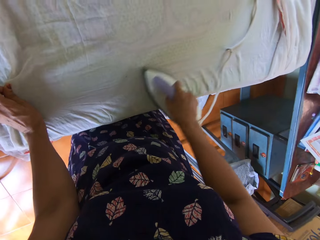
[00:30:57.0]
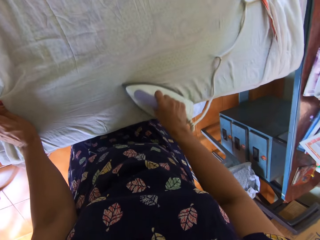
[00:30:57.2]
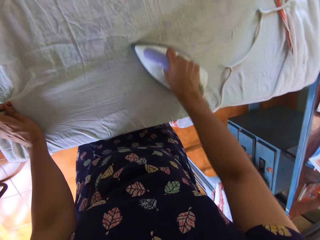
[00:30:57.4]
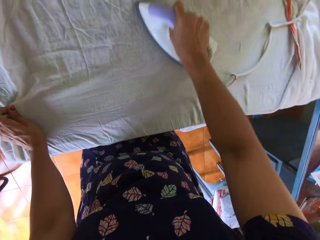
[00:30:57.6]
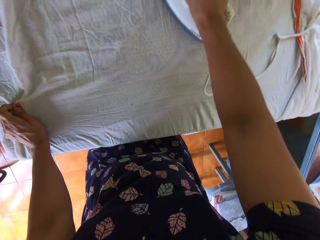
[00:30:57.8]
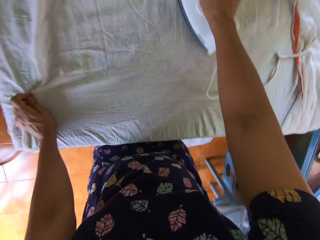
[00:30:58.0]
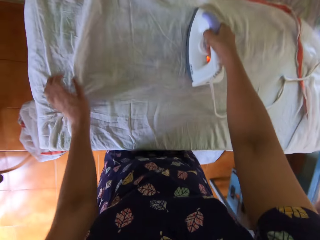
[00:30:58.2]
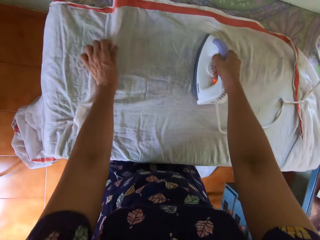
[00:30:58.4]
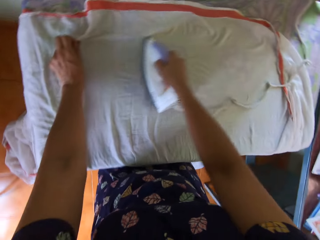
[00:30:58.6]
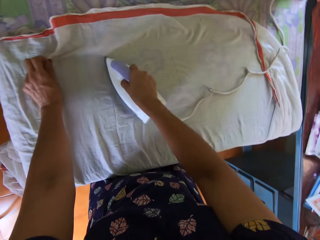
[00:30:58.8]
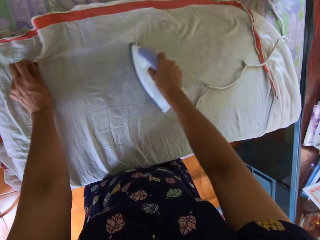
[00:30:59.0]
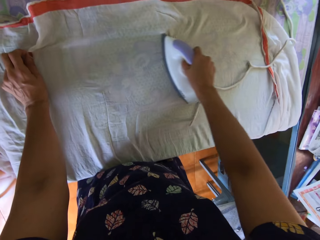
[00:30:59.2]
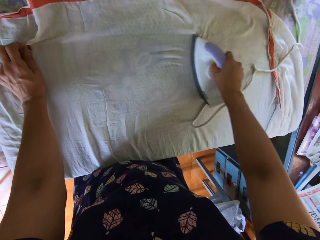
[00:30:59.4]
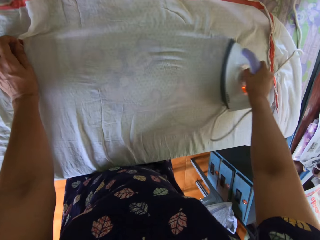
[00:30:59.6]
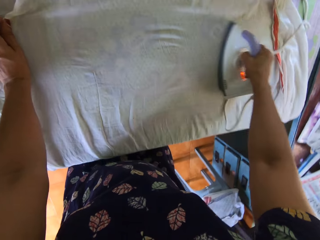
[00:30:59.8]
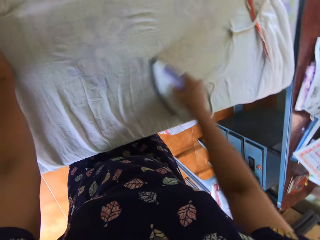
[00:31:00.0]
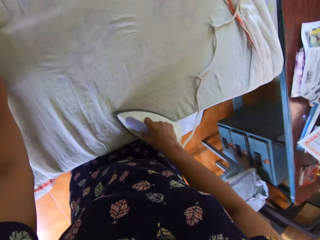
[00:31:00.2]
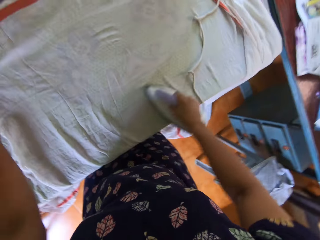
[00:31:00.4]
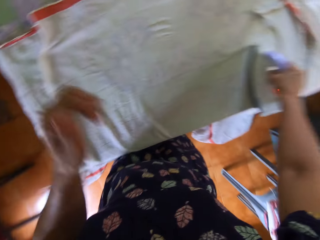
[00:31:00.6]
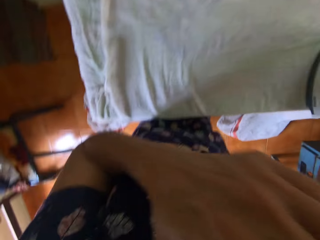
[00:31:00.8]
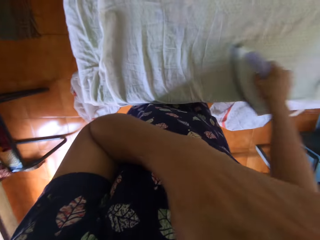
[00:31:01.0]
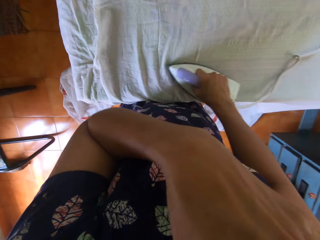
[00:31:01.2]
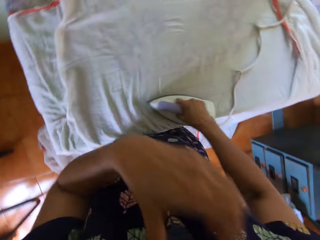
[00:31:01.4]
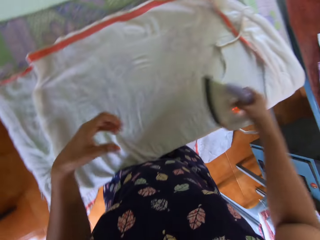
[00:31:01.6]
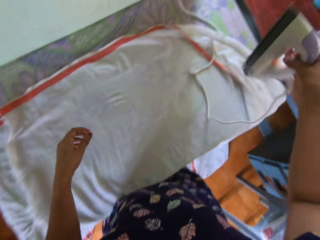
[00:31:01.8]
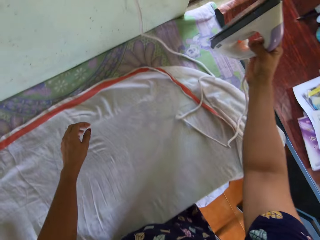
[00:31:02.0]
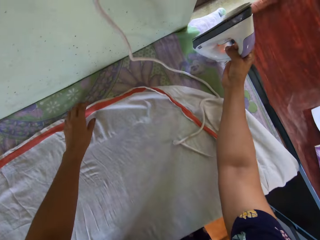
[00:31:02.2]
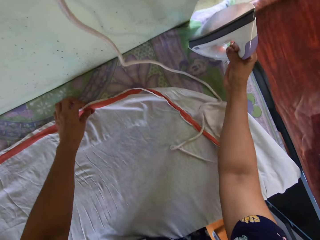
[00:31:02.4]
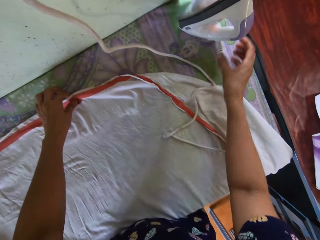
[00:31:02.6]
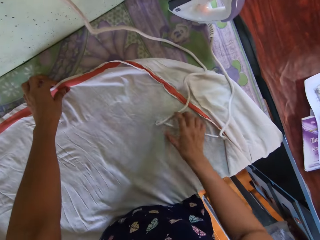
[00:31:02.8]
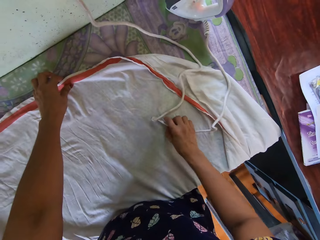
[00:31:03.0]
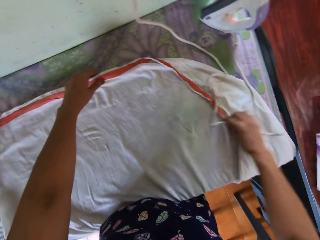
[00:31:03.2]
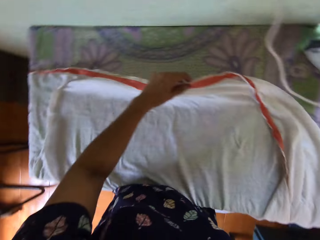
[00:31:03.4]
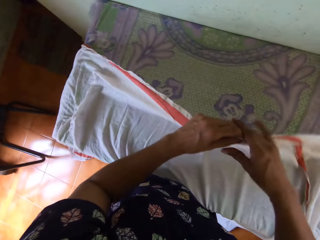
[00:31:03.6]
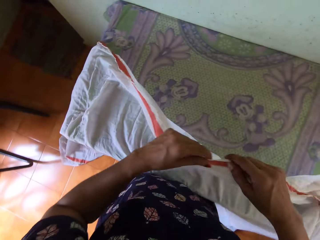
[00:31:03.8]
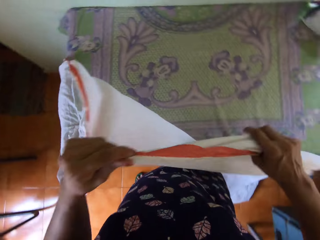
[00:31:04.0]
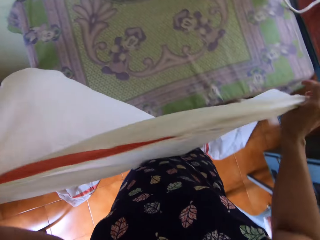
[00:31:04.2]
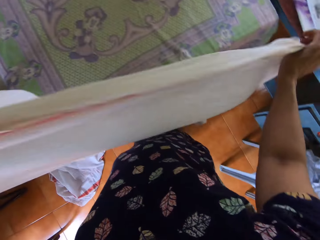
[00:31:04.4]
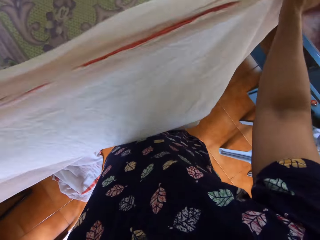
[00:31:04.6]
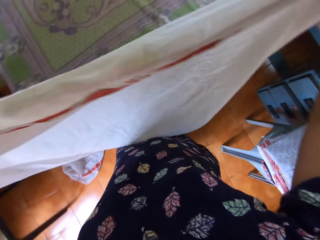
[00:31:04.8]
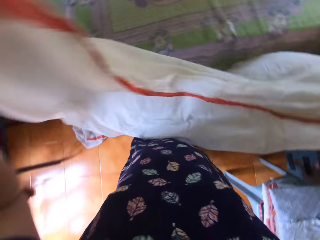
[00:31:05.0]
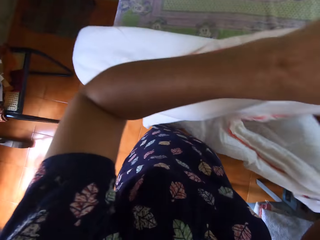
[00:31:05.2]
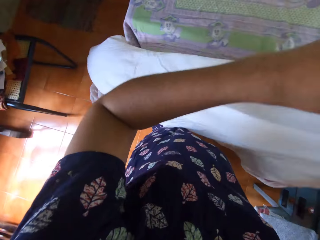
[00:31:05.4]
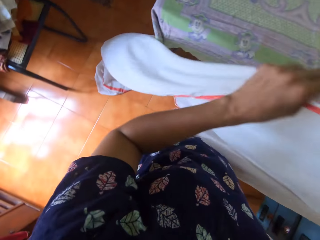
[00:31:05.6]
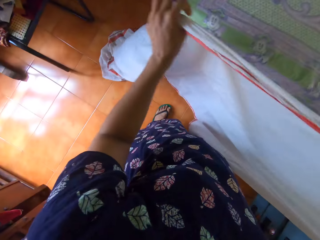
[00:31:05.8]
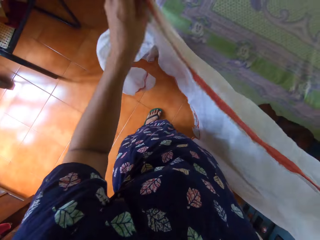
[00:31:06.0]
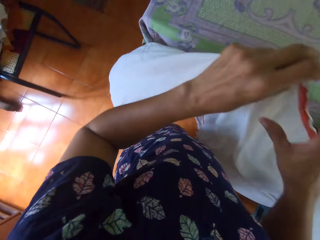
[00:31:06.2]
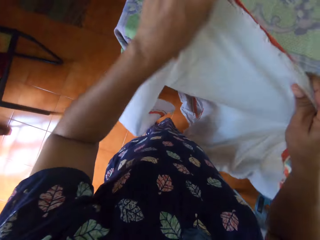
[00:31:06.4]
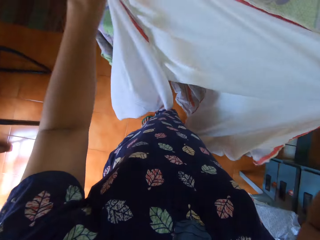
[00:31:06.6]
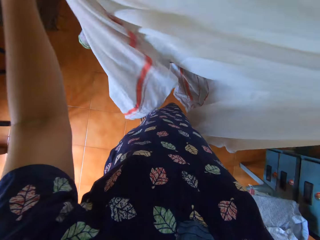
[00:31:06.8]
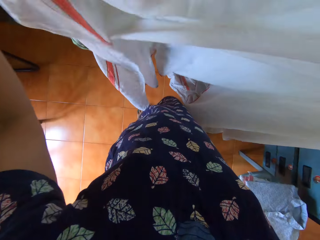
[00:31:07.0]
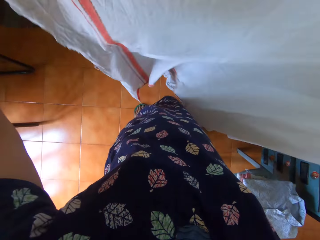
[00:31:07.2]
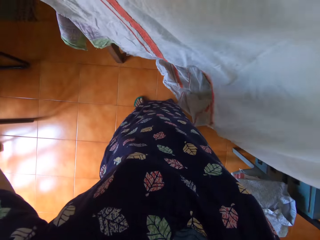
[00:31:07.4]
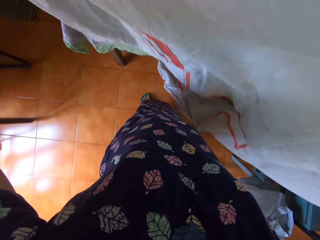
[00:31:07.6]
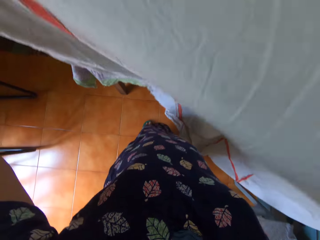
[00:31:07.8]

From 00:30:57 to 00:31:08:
The camera wearer touches her face with her right hand. She lifts the hand. She drops the iron on the first table with her right hand. She moves the cord of the iron with her right hand on the first table. She lifts the bedsheet with both hands from the first table. She holds the bedsheet. She straightens the bedsheet.

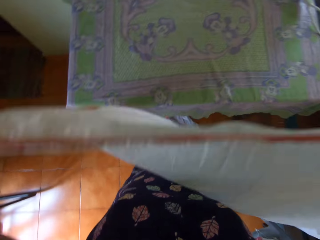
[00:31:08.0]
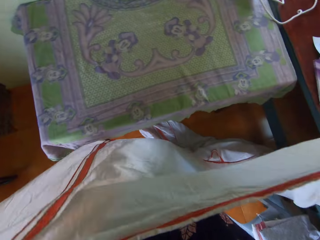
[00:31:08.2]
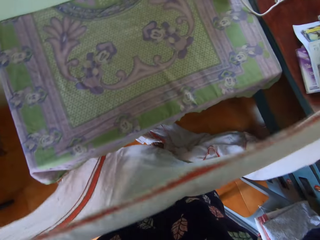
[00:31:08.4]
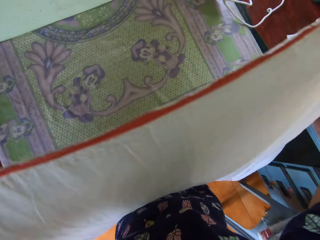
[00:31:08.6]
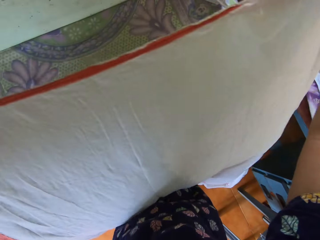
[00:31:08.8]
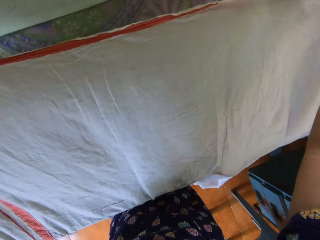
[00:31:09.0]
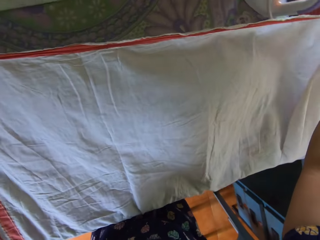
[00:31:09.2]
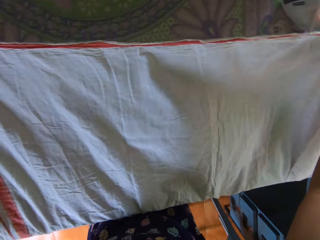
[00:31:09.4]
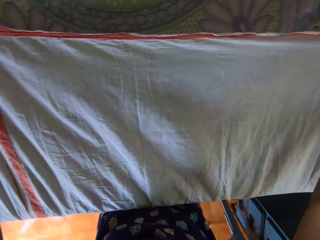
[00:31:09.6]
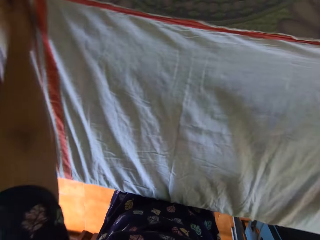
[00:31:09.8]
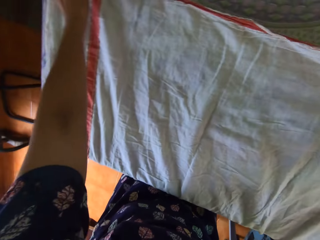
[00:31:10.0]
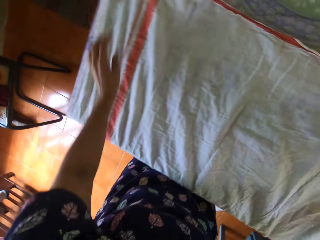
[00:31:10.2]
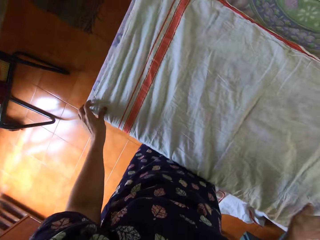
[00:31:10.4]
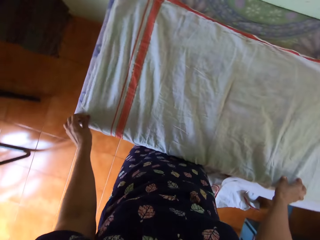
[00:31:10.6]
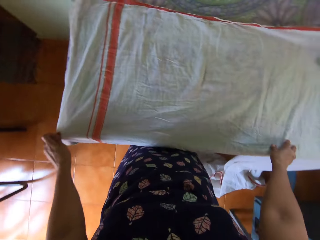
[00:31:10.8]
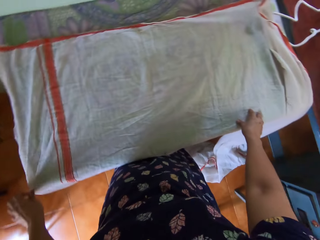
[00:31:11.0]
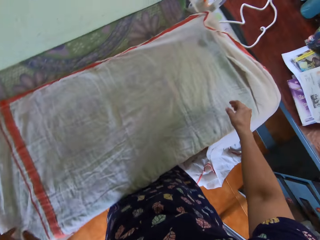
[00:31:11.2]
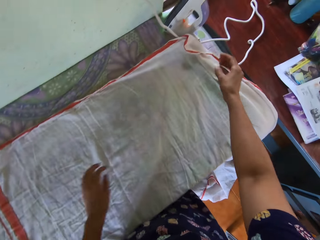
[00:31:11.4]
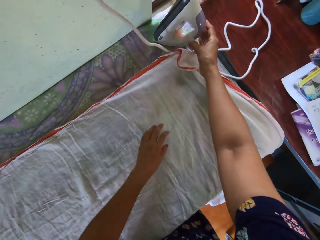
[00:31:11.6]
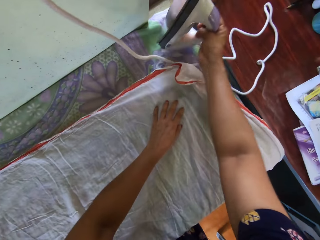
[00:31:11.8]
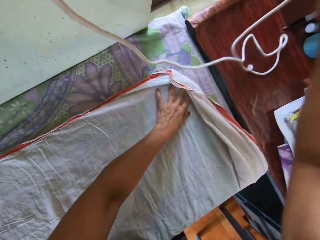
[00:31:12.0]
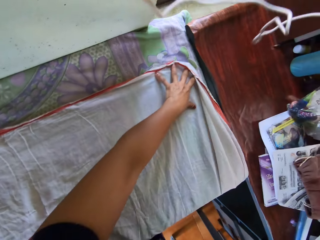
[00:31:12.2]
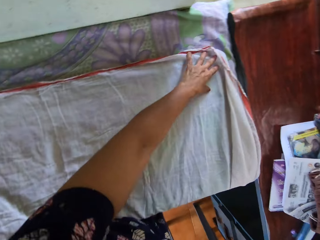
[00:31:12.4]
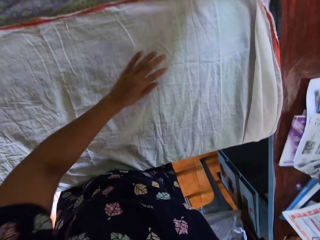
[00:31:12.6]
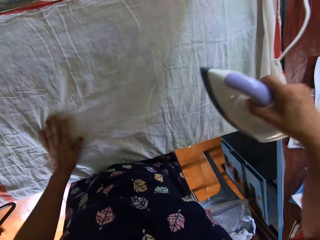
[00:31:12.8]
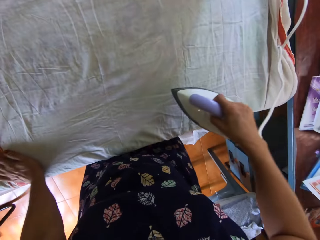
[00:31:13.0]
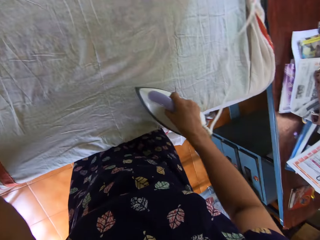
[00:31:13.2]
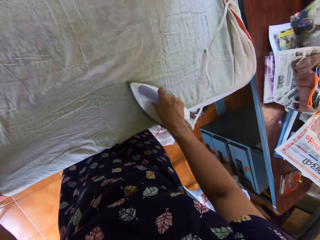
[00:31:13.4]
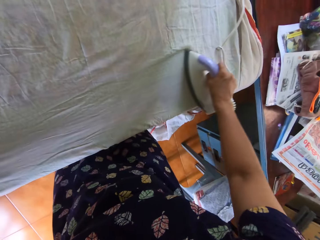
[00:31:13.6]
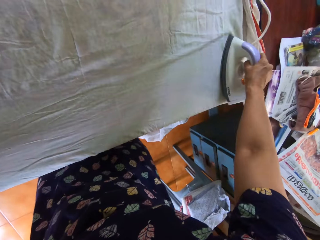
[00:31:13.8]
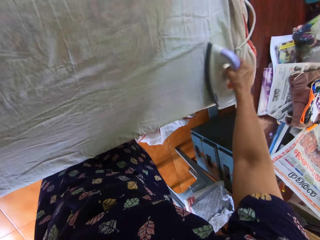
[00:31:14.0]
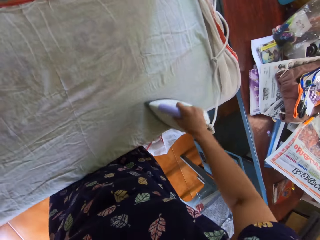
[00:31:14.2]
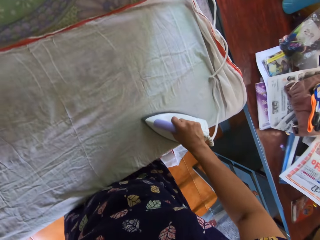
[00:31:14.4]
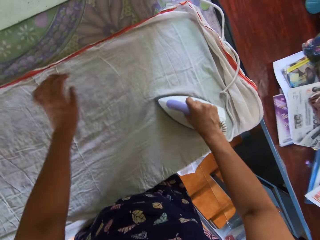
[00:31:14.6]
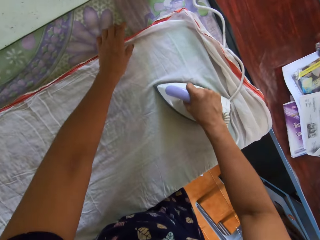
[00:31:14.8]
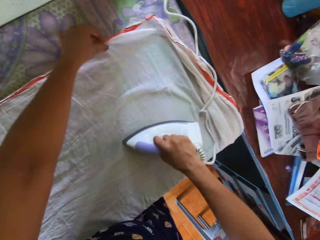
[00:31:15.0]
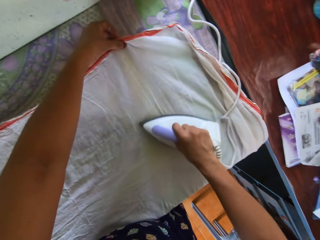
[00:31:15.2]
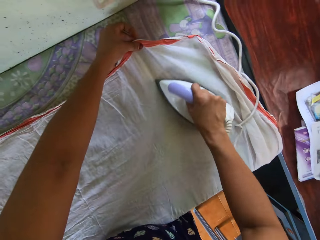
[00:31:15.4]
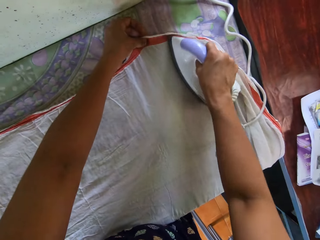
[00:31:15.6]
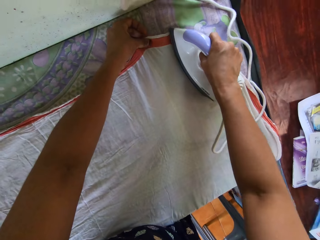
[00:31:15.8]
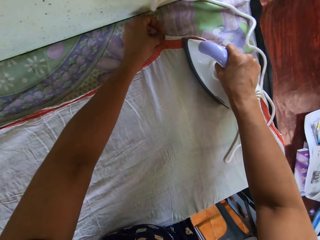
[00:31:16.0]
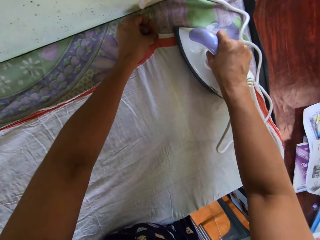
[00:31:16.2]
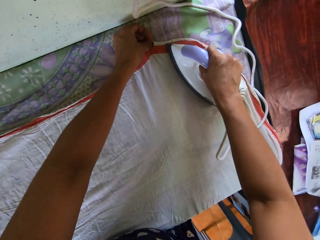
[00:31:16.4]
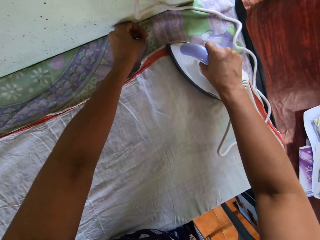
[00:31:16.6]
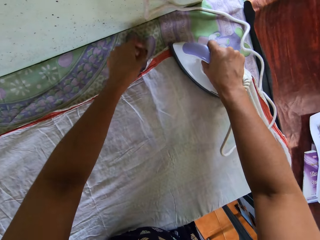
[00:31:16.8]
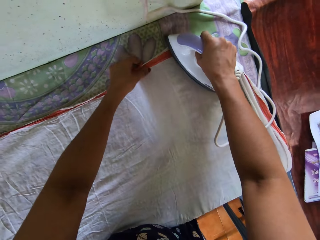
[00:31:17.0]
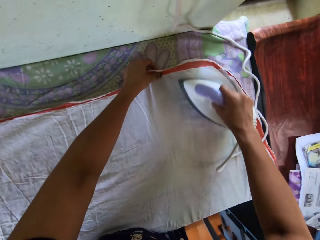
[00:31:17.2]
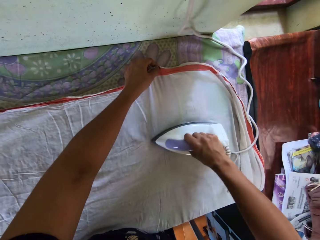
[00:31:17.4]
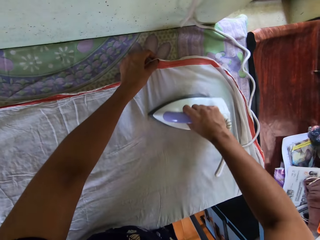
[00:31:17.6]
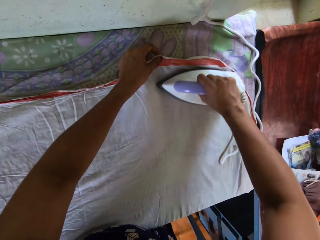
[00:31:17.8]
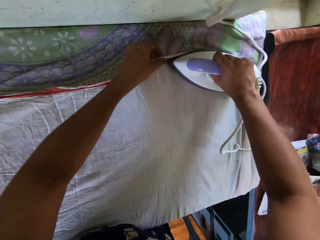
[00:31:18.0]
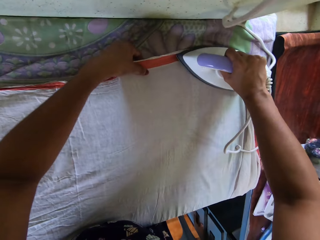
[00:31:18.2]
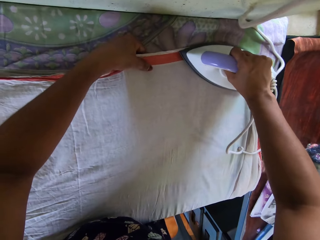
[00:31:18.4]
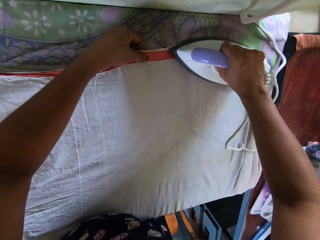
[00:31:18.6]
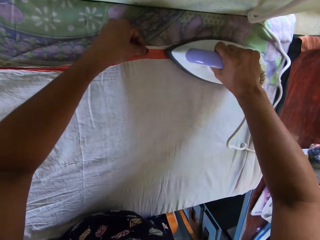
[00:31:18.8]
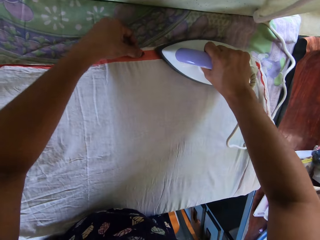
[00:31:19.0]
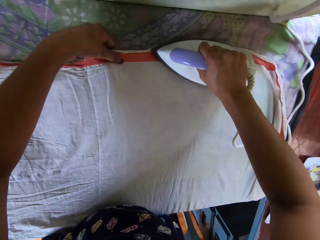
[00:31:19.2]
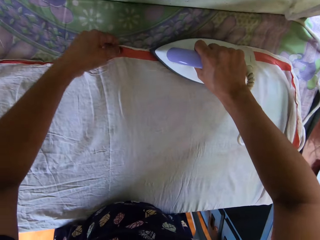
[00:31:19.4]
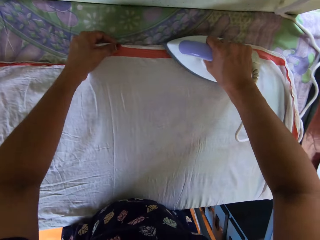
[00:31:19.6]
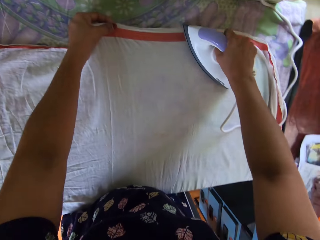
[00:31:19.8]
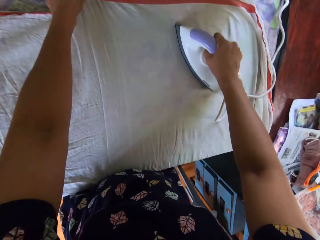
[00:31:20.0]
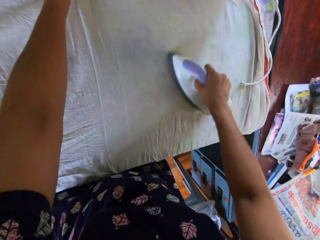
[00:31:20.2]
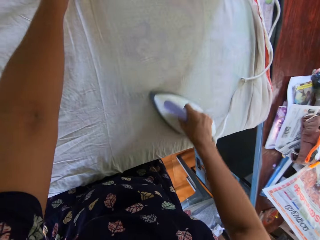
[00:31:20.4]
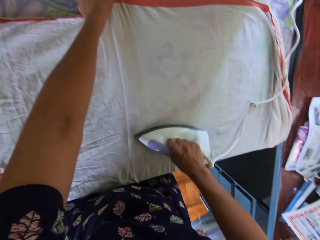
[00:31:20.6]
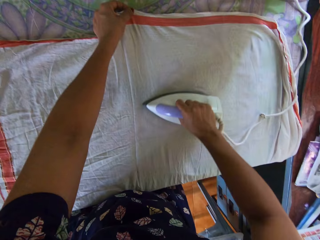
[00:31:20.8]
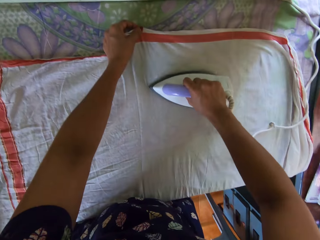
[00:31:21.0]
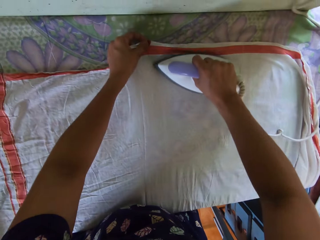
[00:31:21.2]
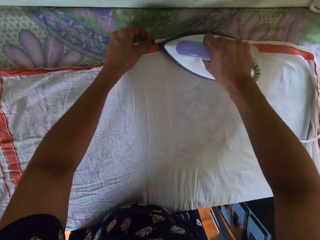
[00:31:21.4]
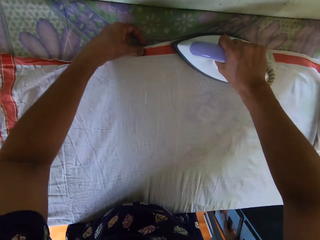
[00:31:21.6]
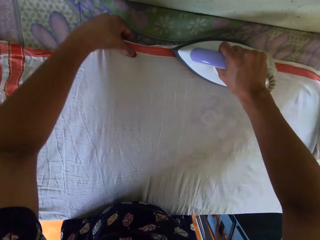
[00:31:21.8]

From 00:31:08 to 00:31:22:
The camera wearer lays the bedsheet on the first table with both hands. She irons the bedsheet with the iron in her right hand on the first table. She picks up the iron. She straightens the bedsheet. She adjusts the bedsheet with her left hand on the first table.
